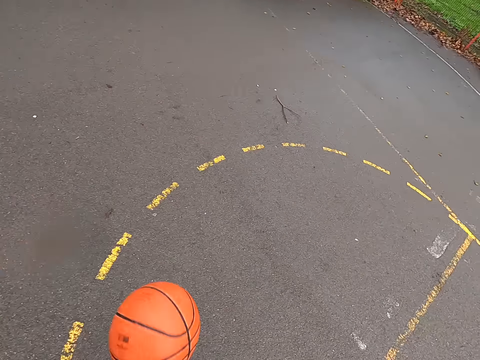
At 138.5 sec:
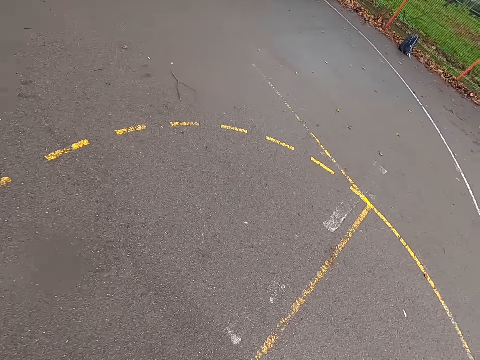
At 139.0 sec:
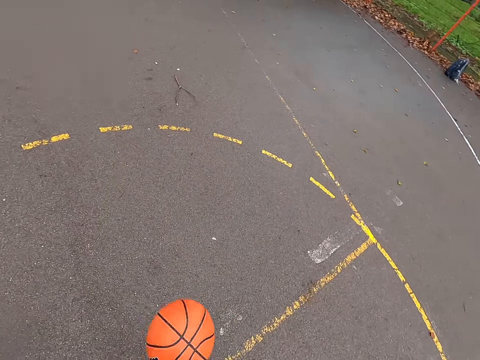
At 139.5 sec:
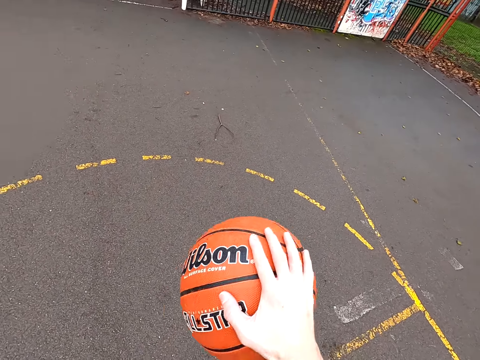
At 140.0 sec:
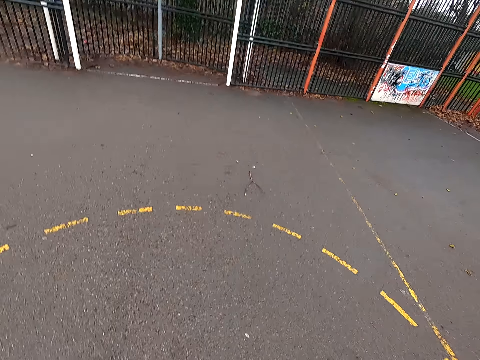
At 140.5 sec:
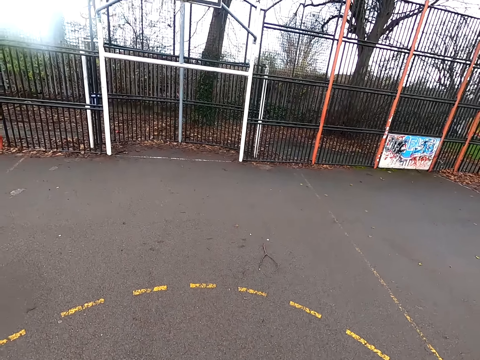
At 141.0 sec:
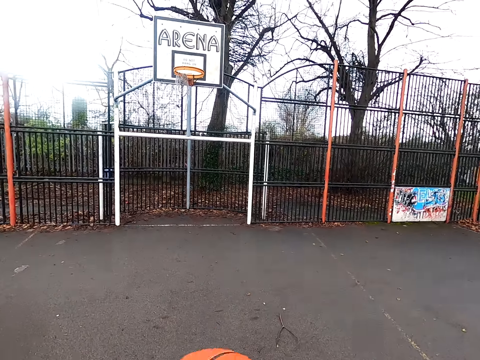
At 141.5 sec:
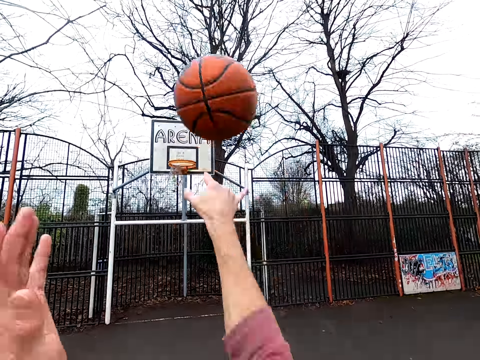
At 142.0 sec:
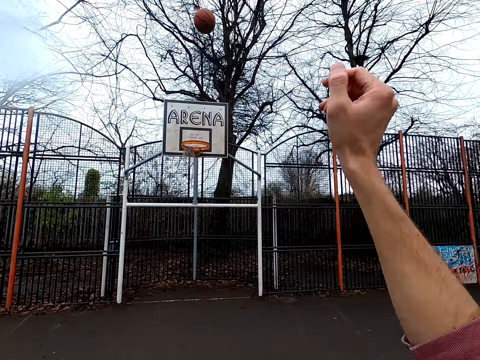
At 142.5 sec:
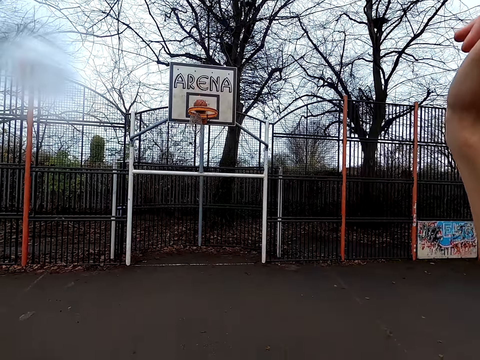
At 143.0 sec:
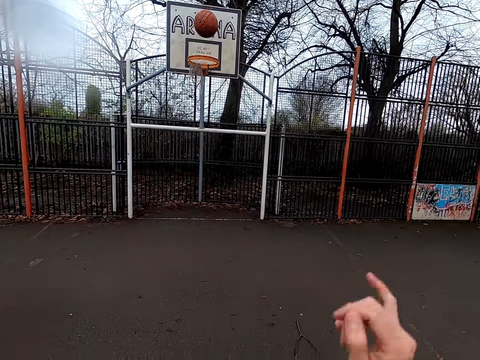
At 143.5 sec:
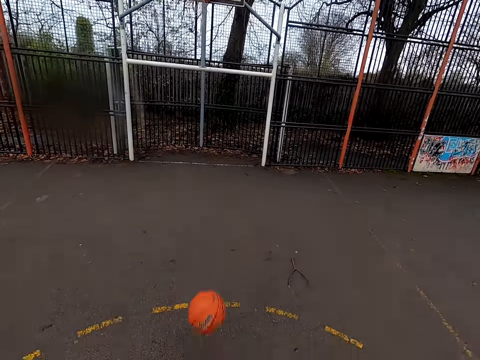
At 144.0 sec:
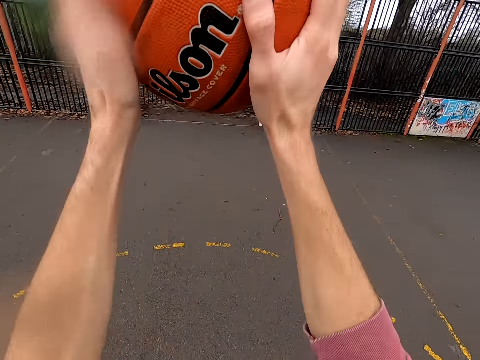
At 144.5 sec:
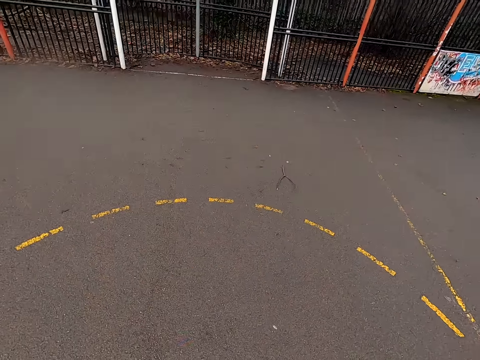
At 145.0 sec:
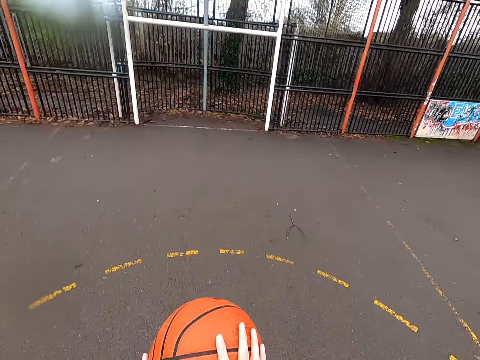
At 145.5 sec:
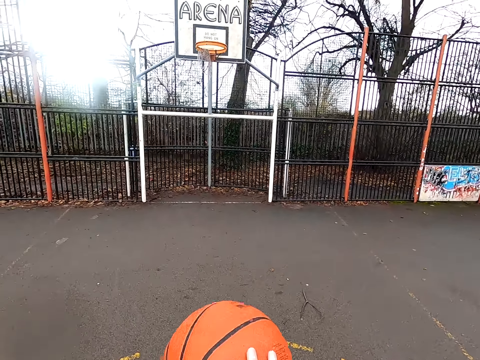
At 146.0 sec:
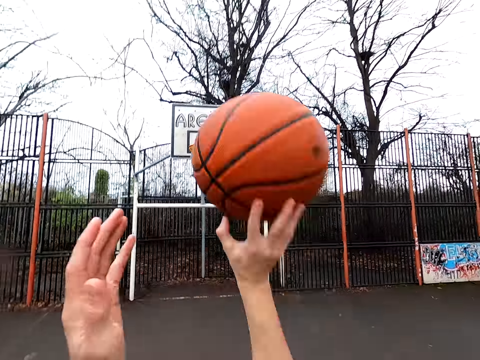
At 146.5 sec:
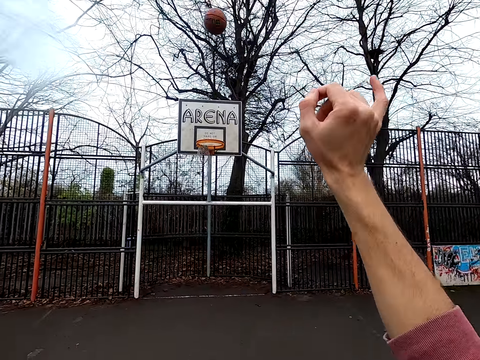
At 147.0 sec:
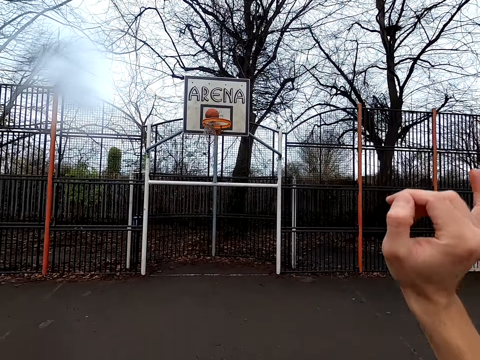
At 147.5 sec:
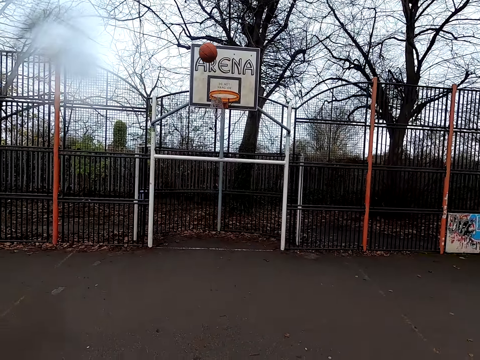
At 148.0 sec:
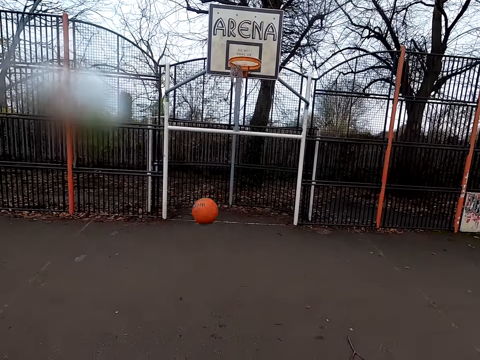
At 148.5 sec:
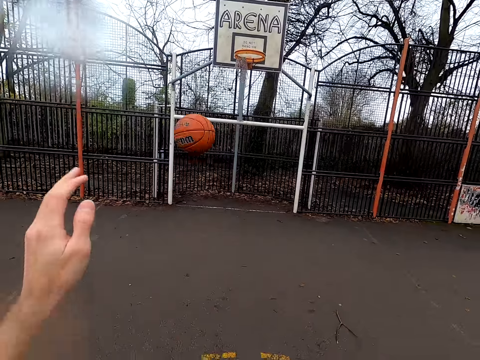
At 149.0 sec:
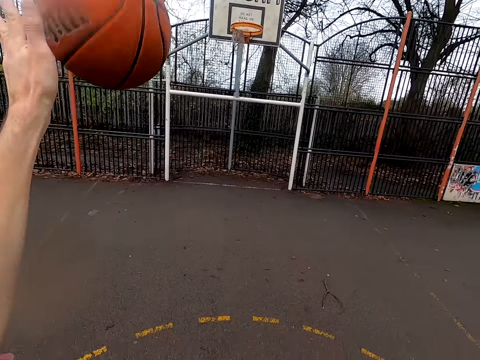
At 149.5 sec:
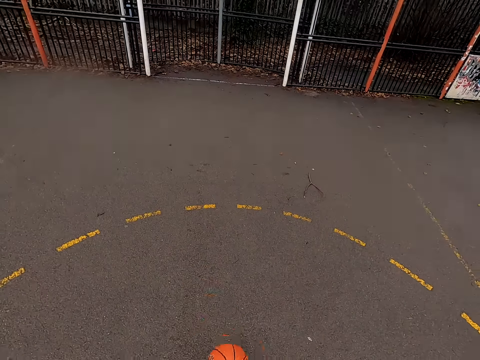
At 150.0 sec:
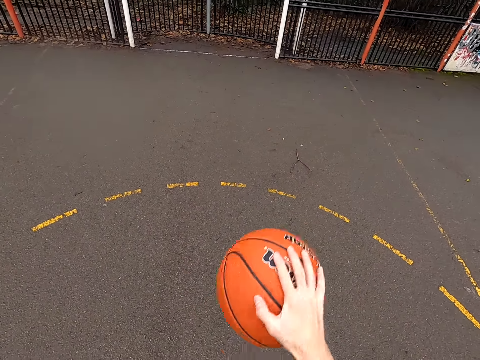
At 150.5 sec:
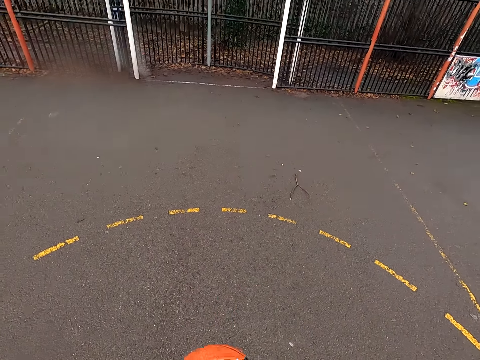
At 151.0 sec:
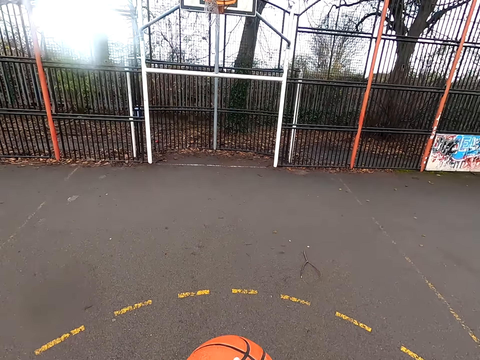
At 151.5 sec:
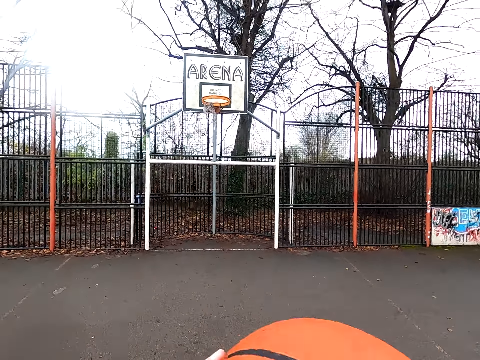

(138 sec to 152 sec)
The camera wearer walks around. They dribble the ball. They shoot the ball. They take the ball. They dribble the ball. They shoot the ball. They take the ball. They dribble the ball.

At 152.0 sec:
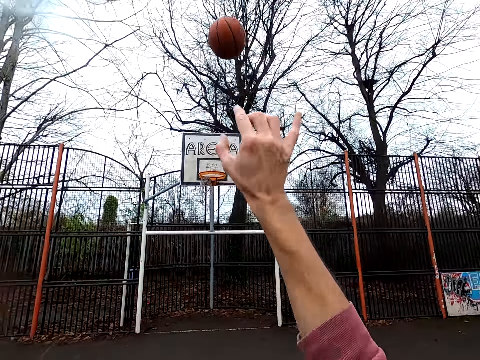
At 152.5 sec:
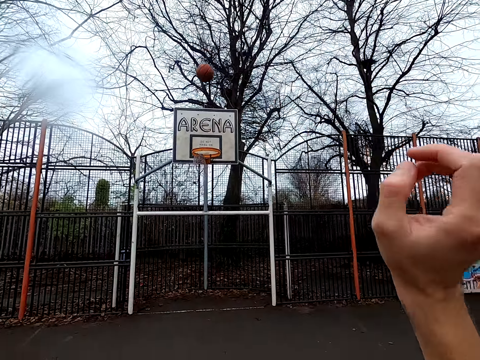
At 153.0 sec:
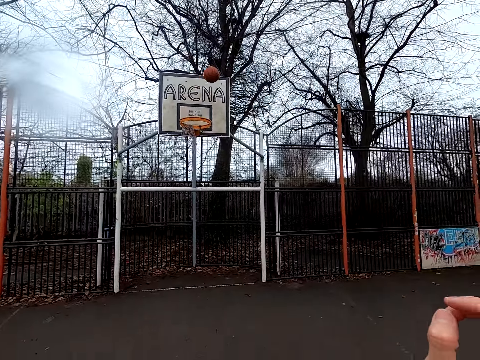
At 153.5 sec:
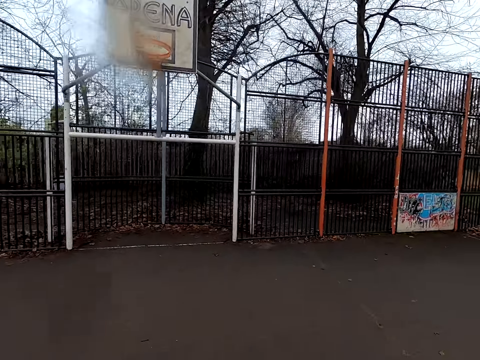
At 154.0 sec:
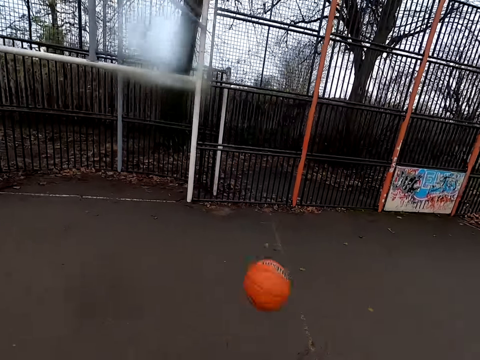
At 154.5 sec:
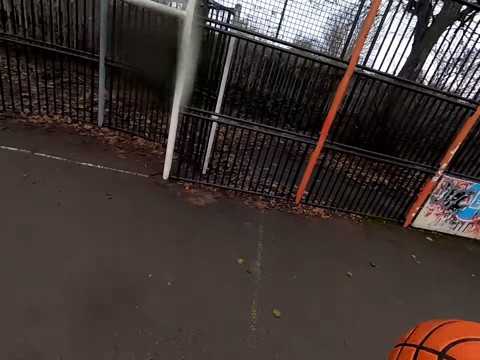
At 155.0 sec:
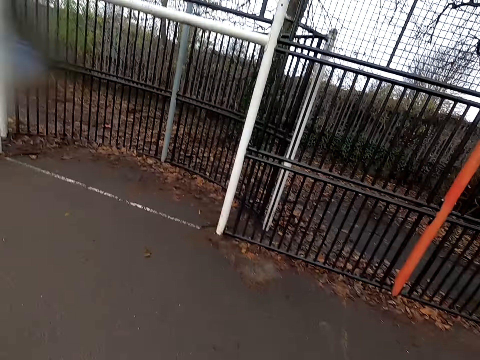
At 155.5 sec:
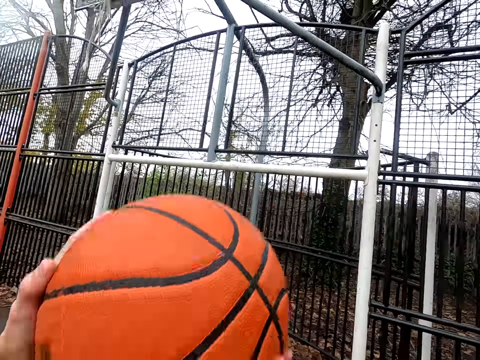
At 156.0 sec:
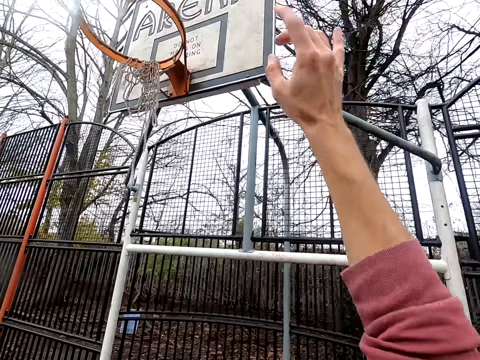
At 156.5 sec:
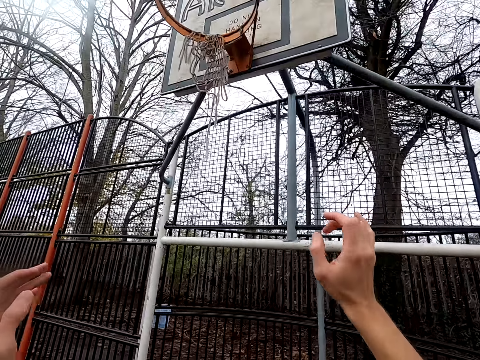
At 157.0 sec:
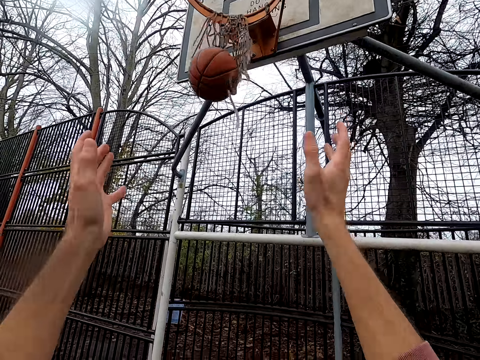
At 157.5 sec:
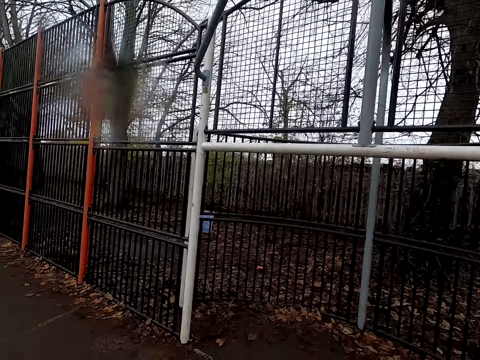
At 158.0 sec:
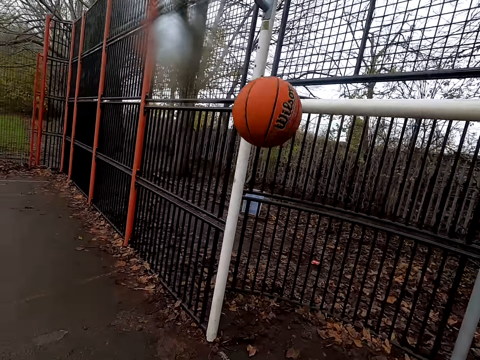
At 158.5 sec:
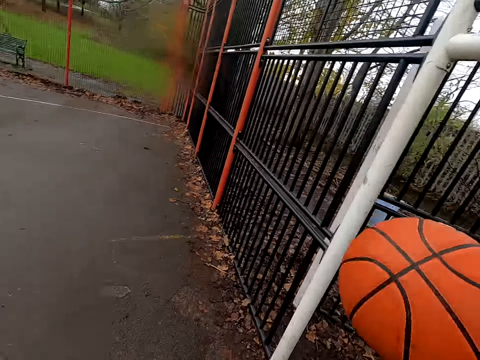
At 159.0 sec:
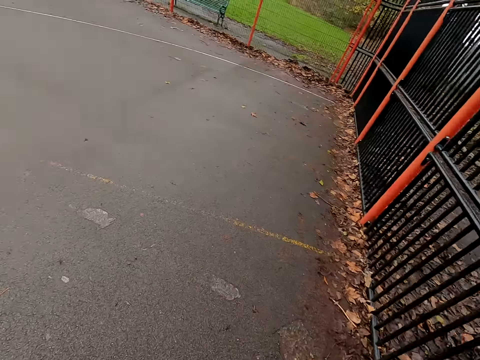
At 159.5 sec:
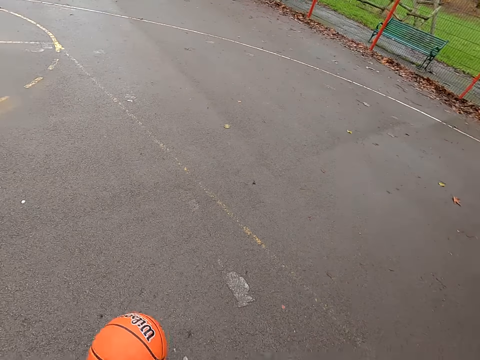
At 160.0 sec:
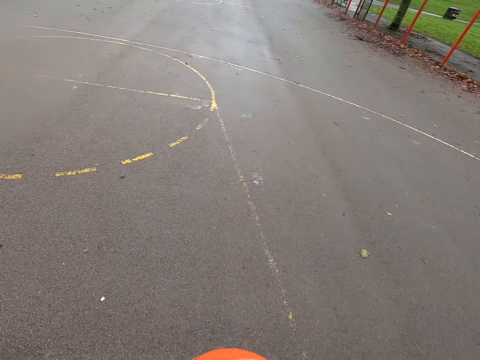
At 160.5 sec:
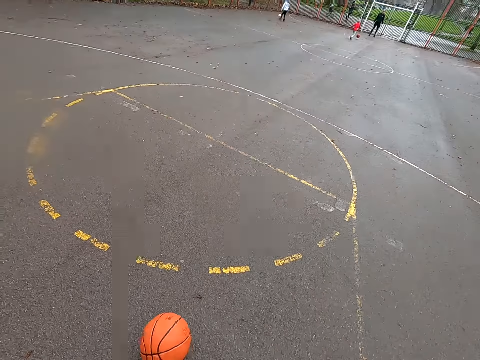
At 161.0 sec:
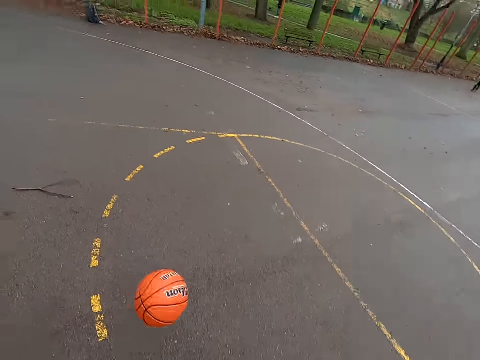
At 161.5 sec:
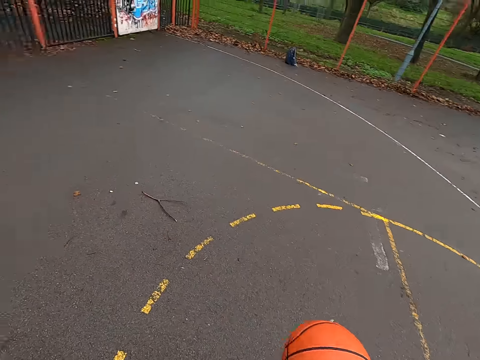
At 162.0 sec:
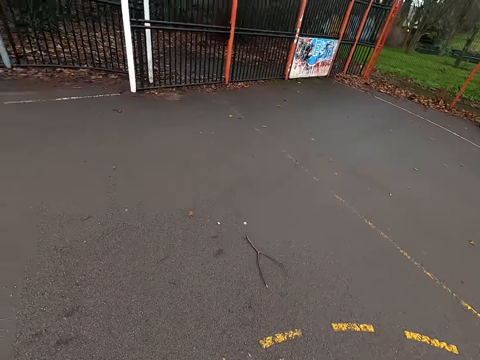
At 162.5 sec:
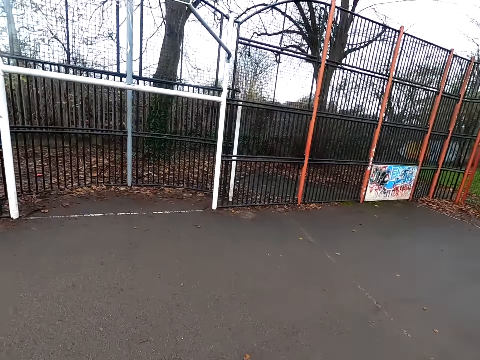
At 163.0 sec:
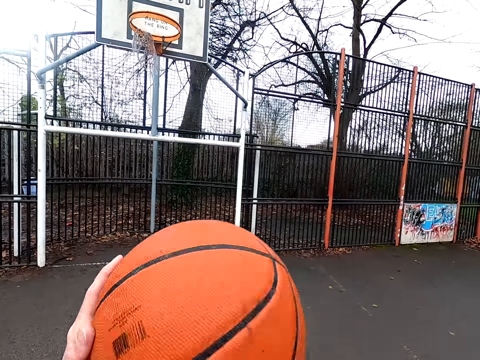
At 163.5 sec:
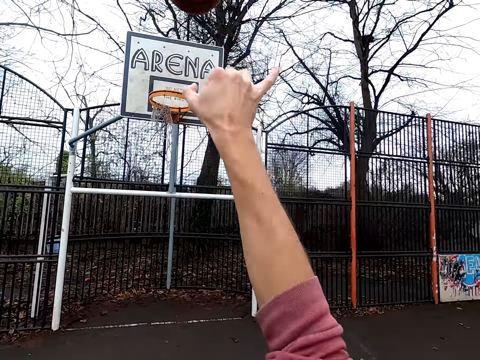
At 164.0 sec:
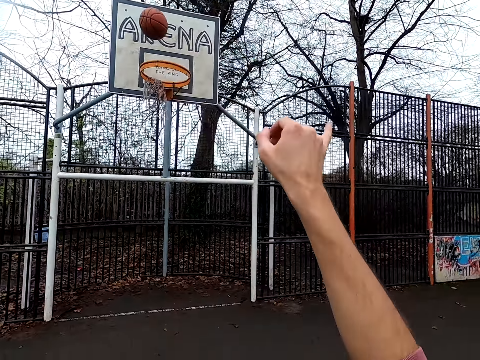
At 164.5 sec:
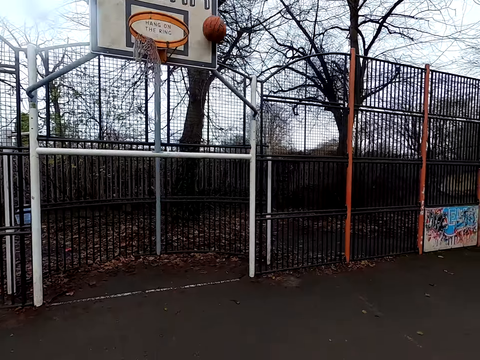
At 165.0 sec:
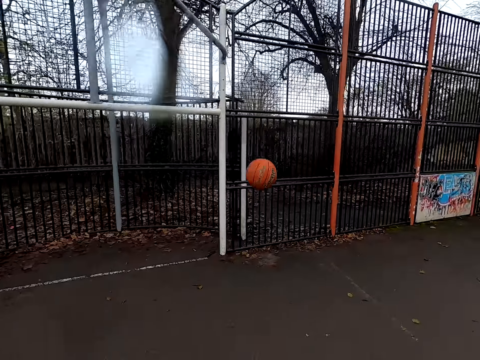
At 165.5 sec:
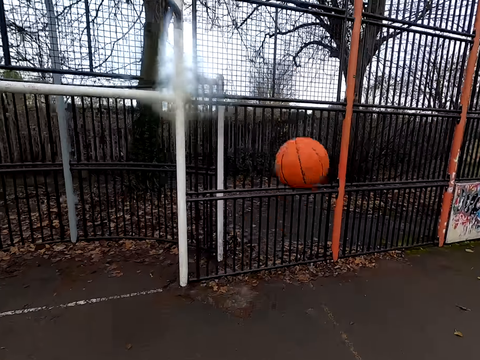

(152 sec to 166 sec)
The camera wearer shoots the ball. They walk around. They take the ball. They dribble the ball. They shoot the ball. They walk around. They take the ball. They dribble the ball. They shoot the ball. They walk around.
